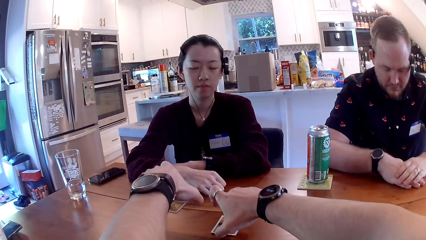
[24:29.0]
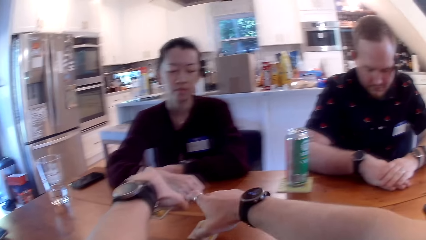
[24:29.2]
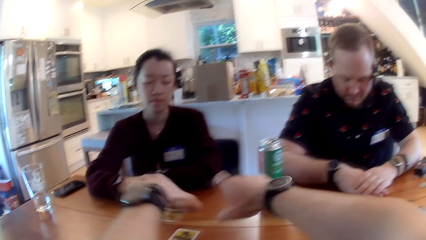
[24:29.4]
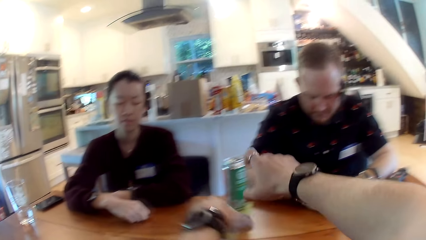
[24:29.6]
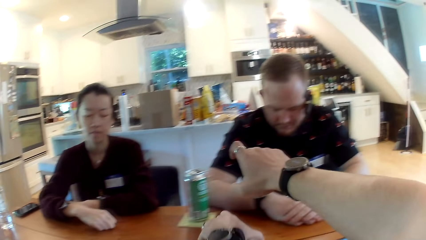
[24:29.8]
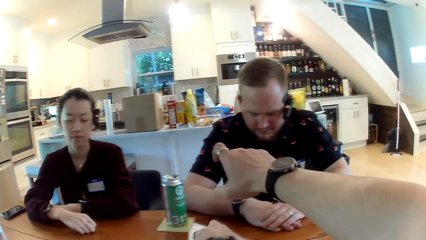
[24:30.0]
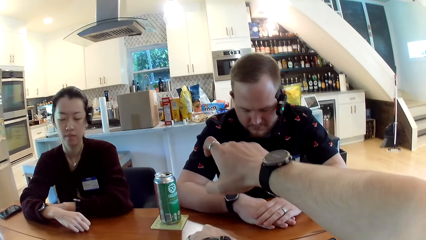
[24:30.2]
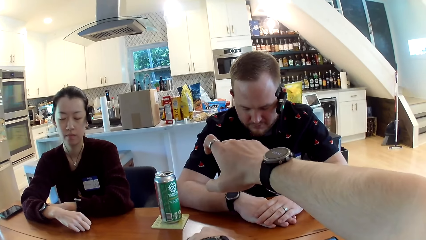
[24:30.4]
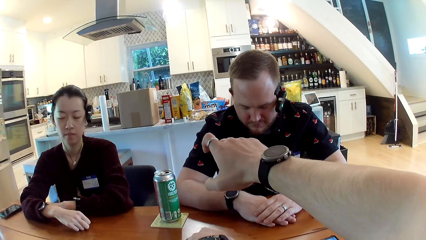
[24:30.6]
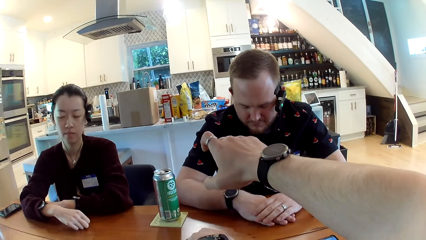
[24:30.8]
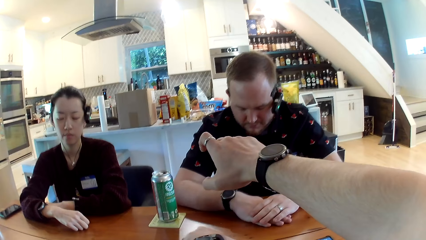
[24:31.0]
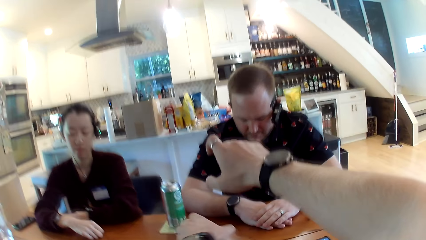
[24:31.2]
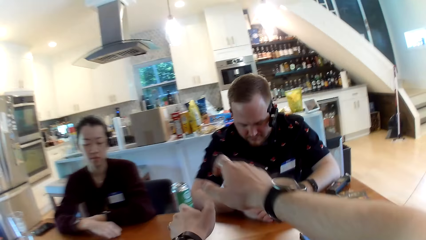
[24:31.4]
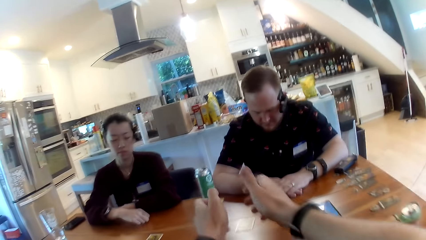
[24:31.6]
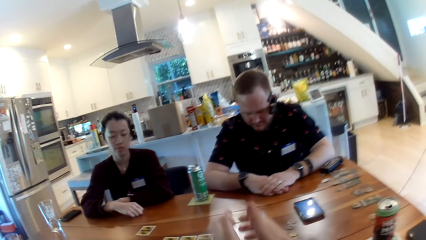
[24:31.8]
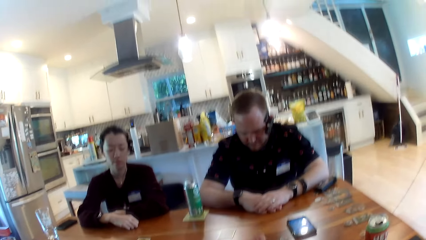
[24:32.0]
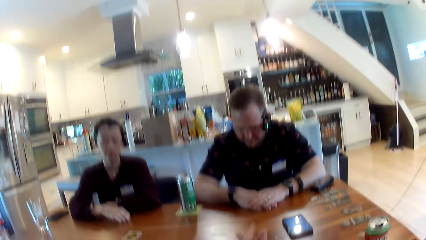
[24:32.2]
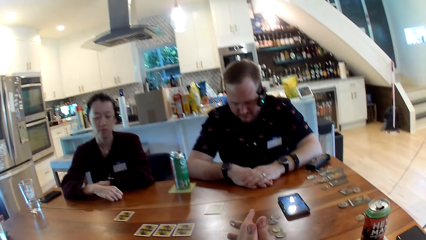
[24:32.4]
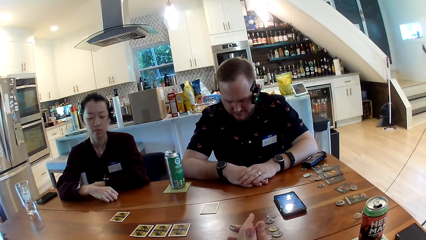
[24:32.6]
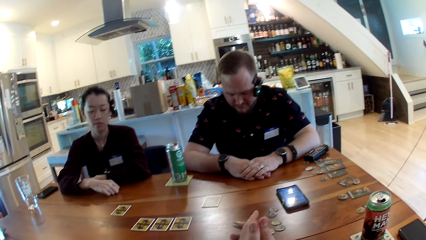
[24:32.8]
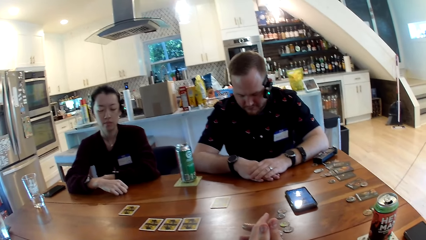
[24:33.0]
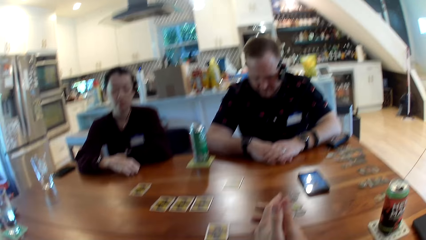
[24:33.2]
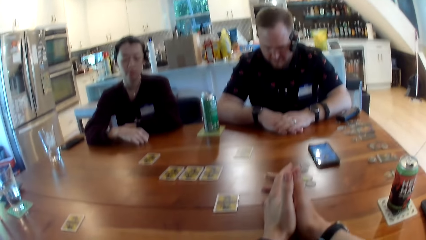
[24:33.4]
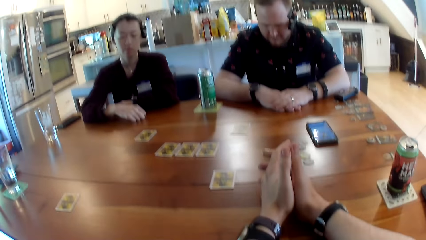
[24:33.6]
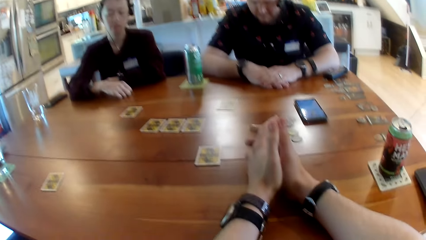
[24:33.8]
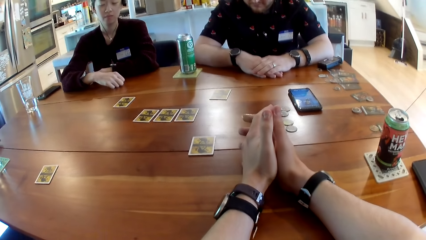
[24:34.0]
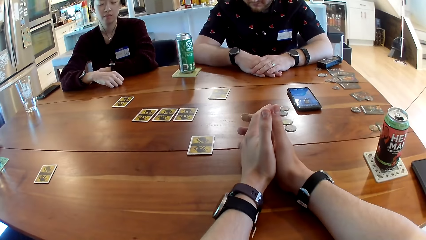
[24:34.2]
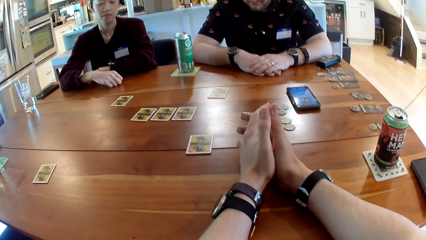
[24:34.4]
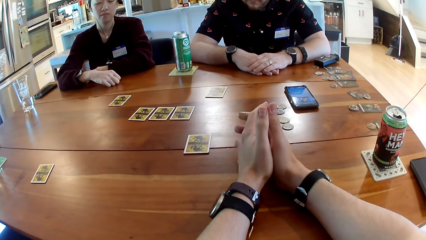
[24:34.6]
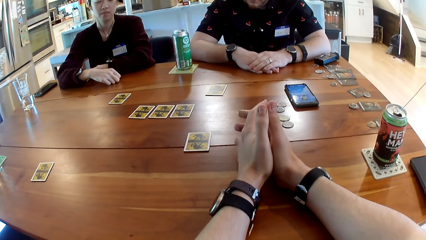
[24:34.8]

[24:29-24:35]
The camera wearer places the card on the table with his right hand. He places the card on the table with his left hand.

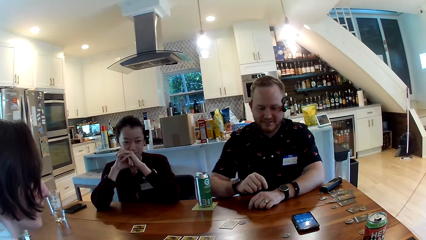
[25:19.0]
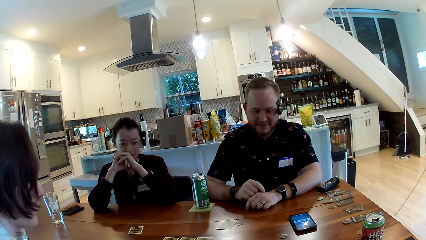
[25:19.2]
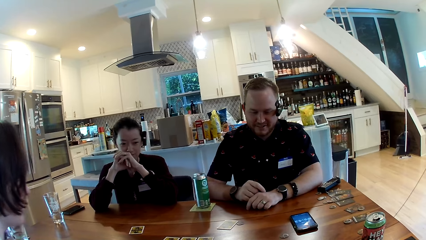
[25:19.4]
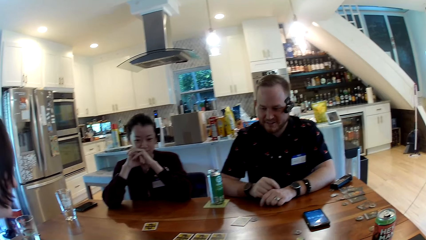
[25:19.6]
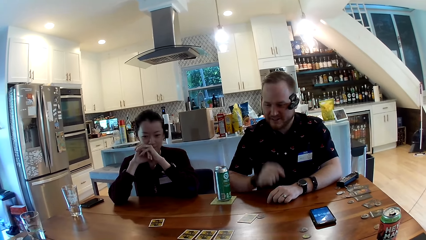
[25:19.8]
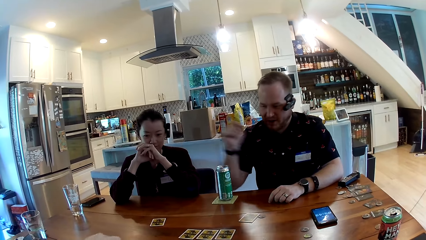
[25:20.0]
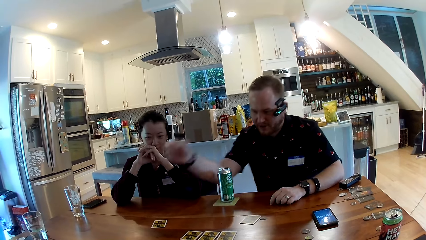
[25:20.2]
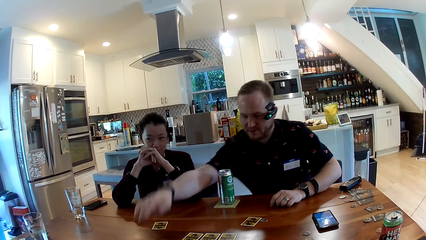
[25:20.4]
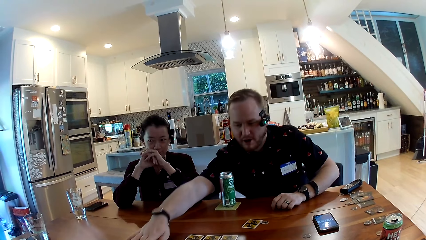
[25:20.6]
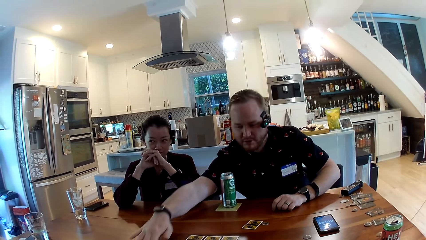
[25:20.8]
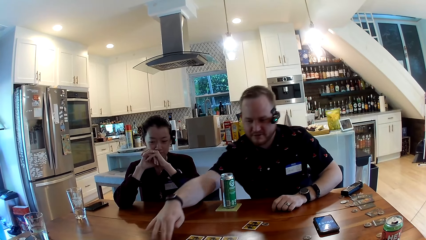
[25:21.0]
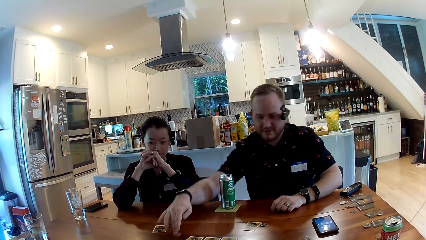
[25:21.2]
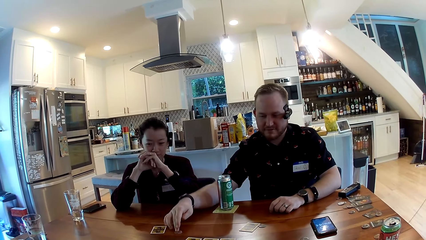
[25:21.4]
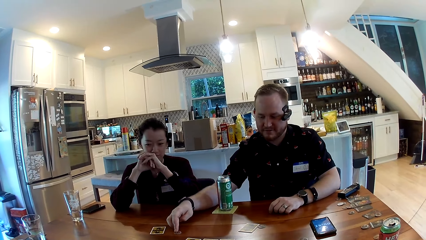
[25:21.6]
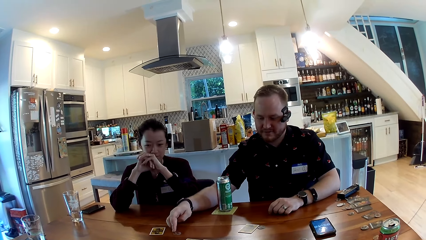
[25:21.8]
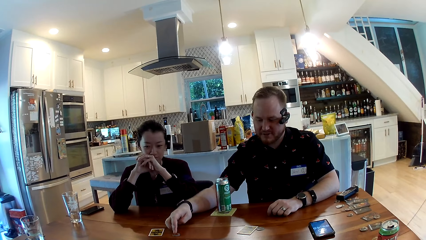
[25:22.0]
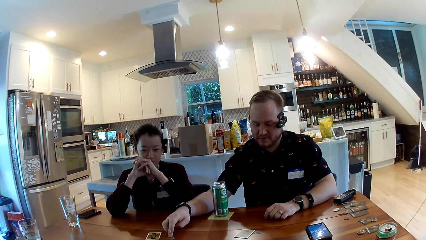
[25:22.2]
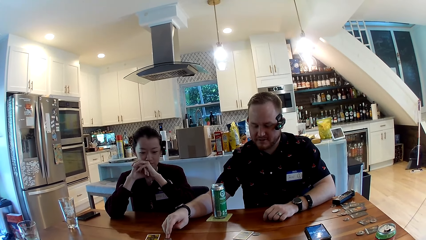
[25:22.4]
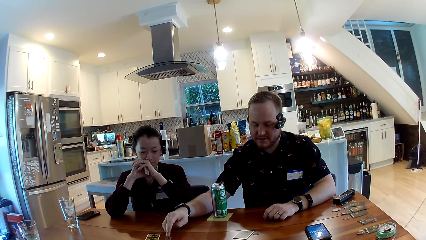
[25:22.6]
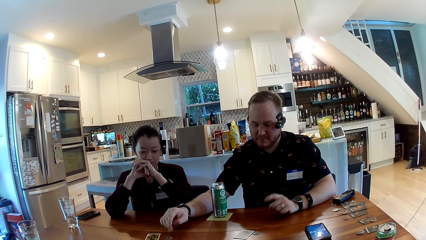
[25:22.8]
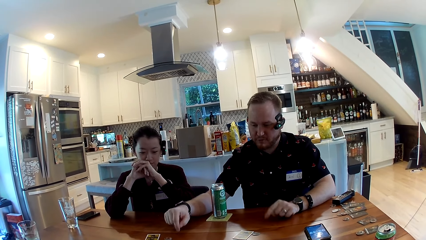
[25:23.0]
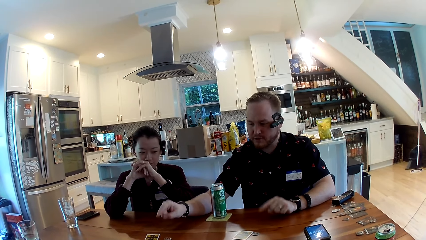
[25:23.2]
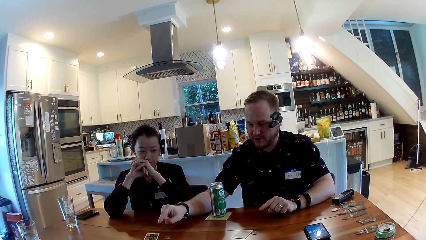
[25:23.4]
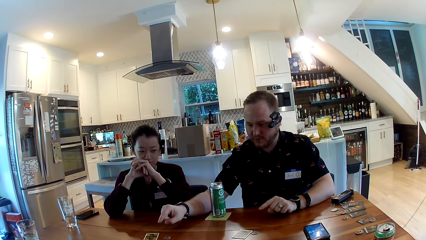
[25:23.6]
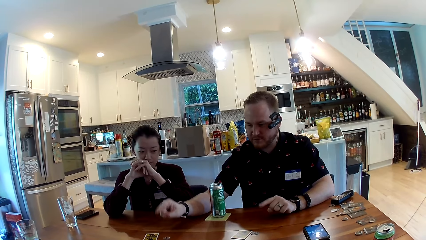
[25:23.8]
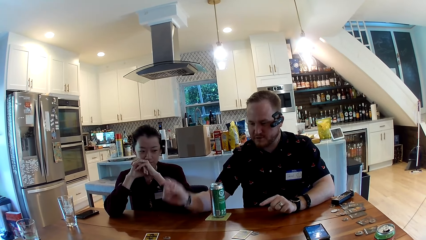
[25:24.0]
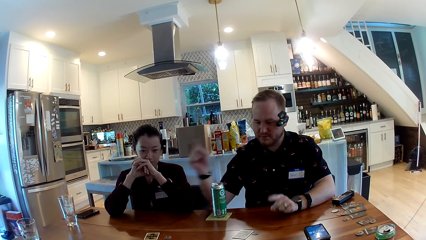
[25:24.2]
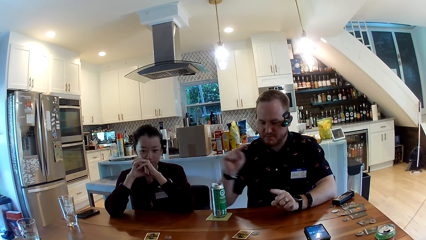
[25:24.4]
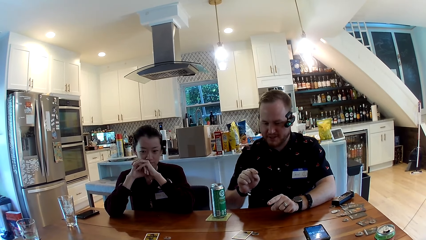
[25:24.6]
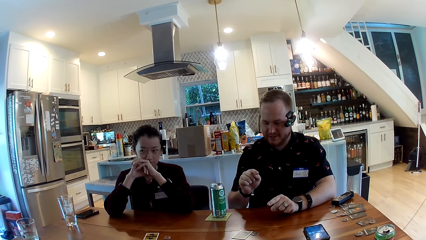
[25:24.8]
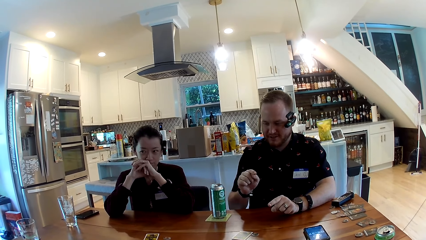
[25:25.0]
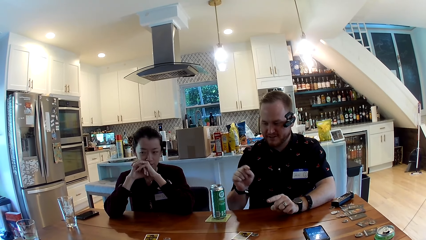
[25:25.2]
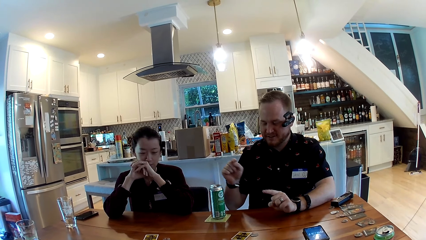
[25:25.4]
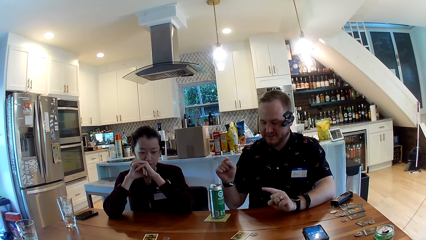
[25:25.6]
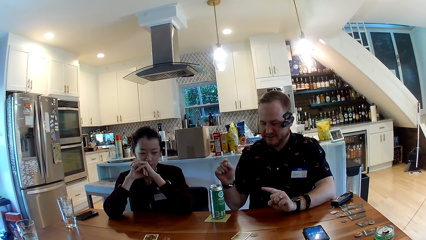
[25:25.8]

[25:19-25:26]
The man slides a token on the table towards himself with his right hand.

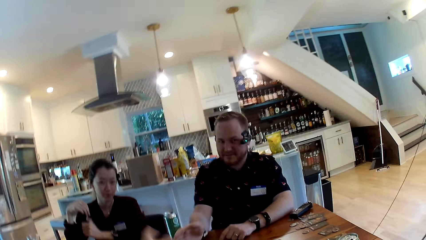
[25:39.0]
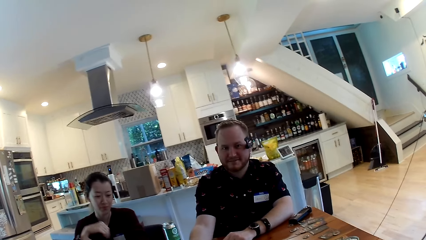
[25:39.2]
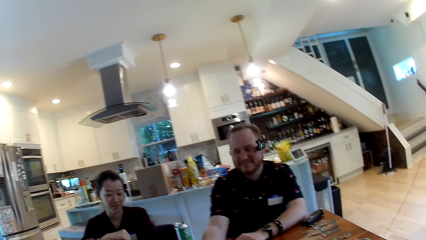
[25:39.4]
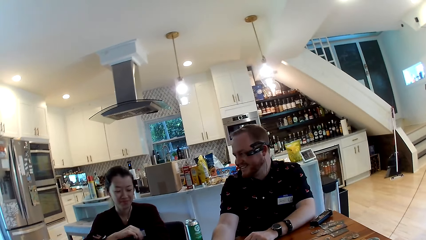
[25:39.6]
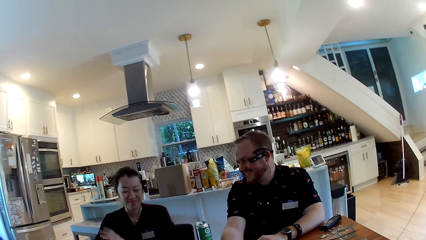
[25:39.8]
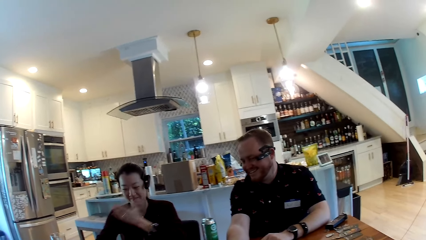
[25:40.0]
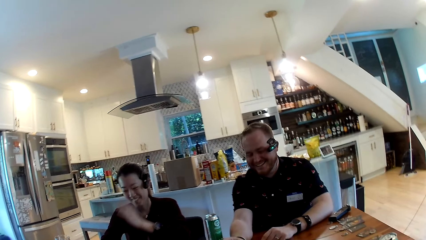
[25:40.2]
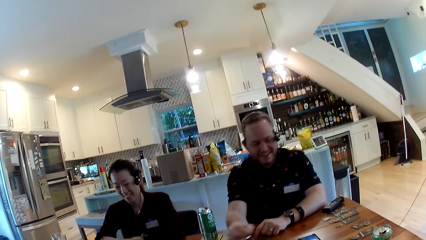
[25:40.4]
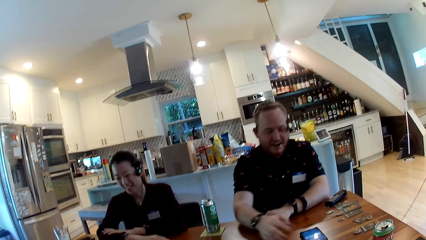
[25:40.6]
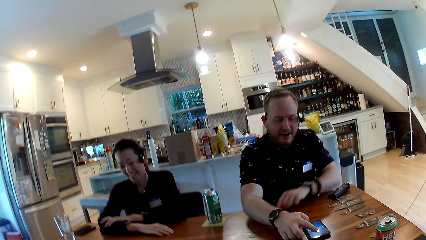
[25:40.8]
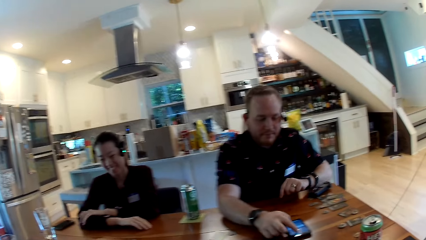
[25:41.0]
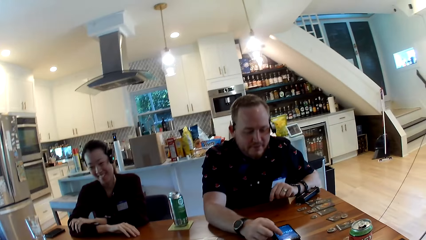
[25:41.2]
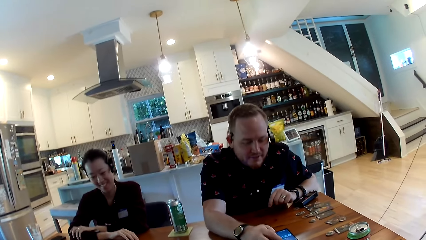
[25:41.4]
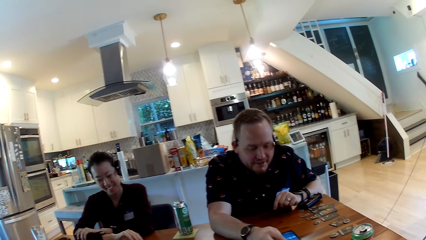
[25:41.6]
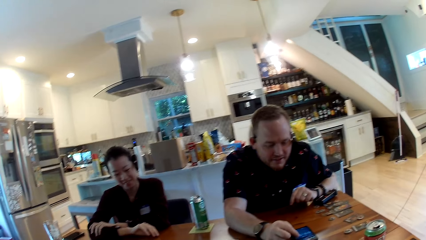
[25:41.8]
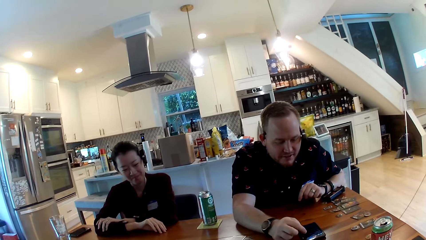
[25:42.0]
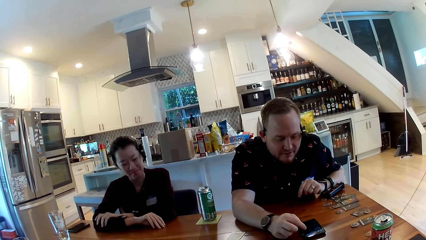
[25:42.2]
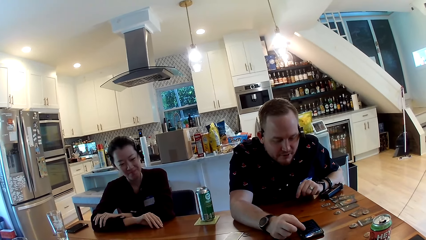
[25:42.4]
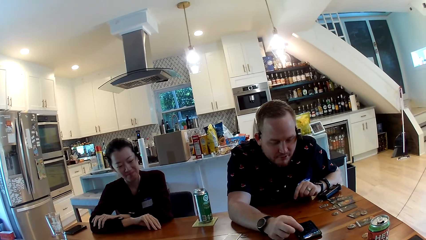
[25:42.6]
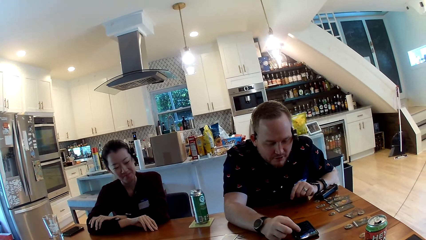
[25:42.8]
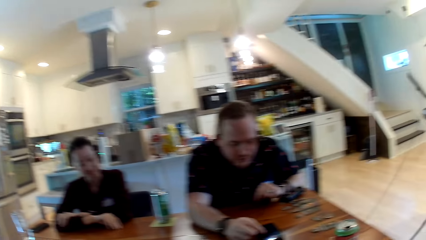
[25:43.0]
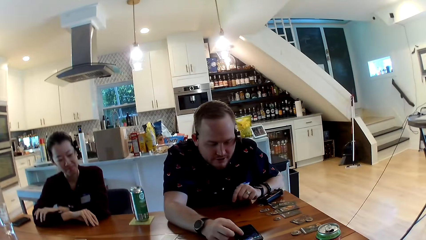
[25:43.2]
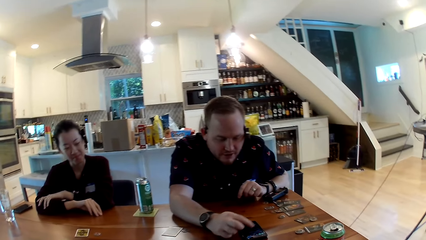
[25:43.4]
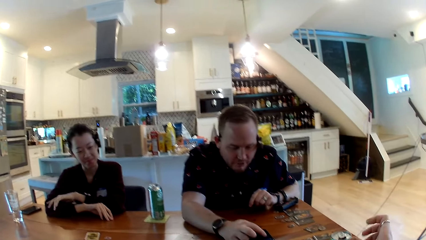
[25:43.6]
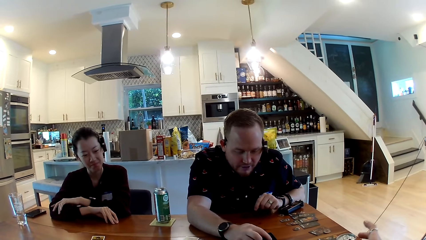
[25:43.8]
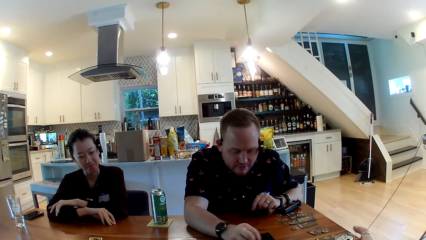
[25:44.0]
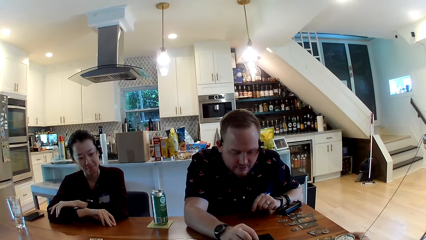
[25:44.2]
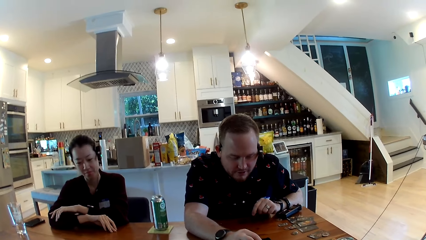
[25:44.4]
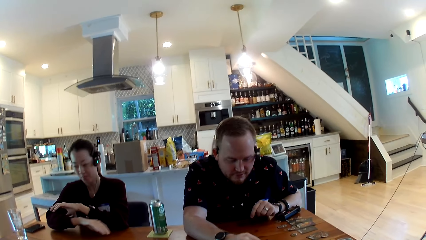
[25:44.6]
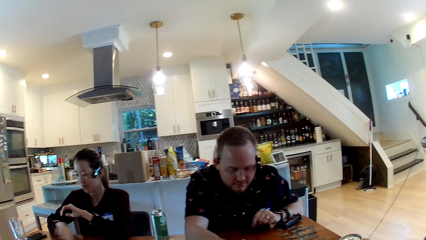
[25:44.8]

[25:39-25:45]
The man operates his phone on the table with his right hand.
